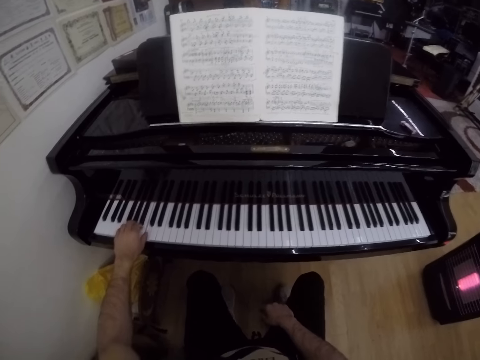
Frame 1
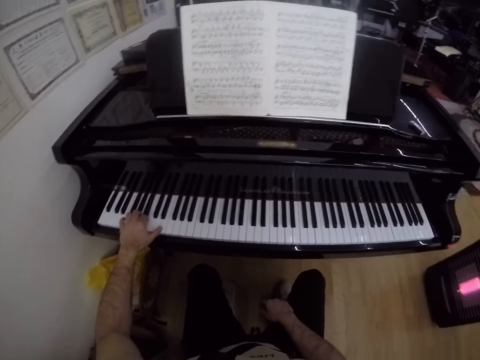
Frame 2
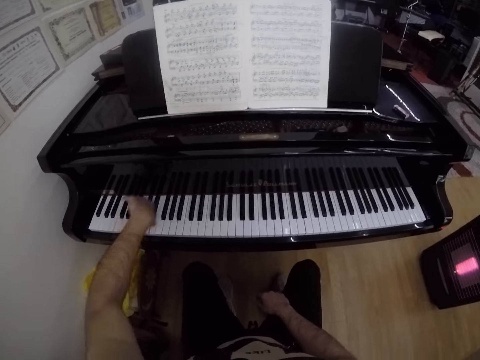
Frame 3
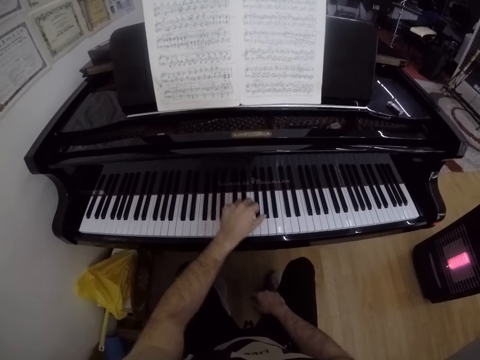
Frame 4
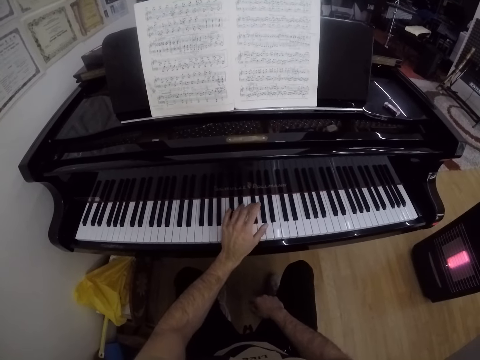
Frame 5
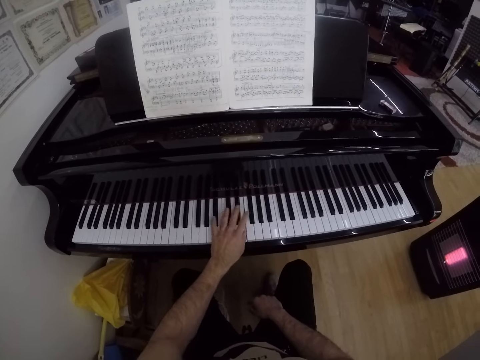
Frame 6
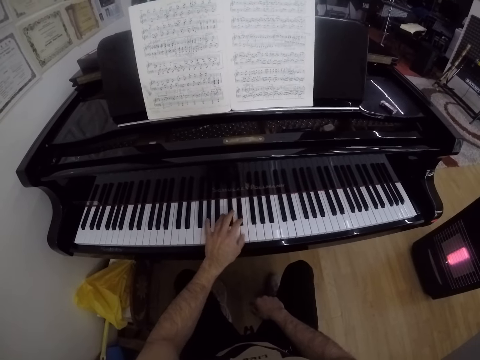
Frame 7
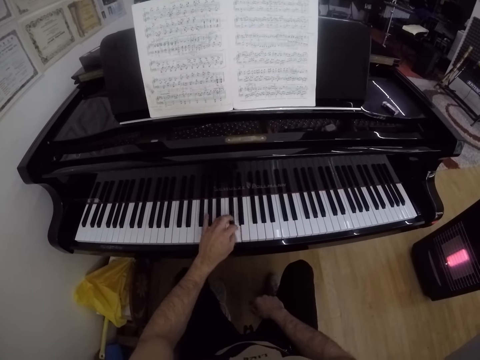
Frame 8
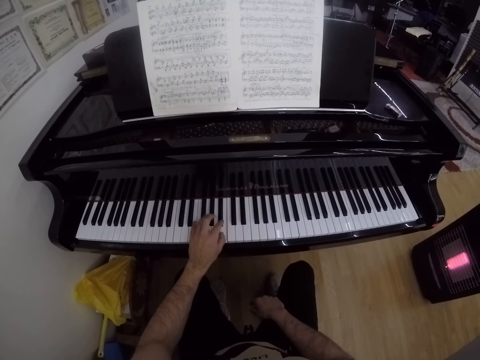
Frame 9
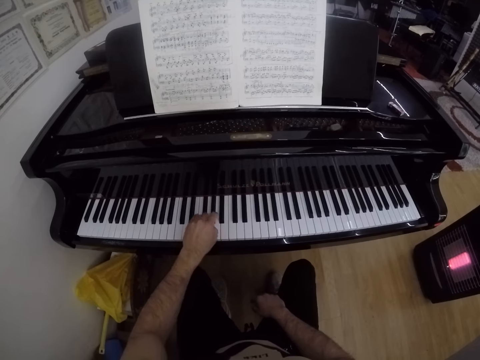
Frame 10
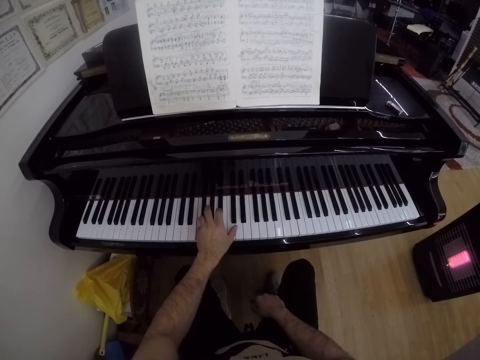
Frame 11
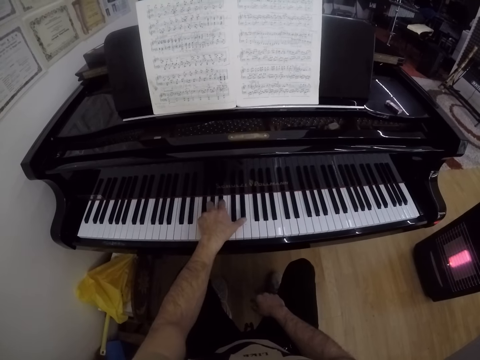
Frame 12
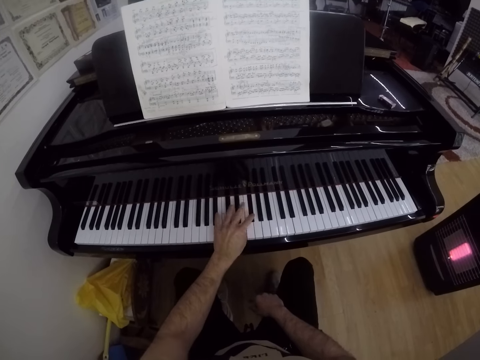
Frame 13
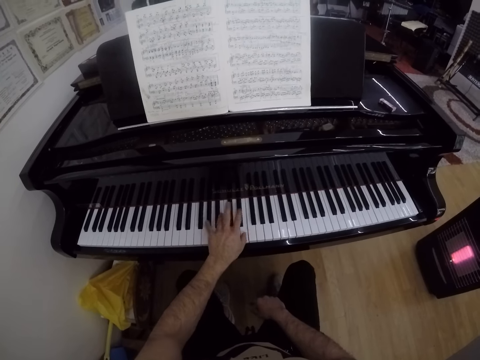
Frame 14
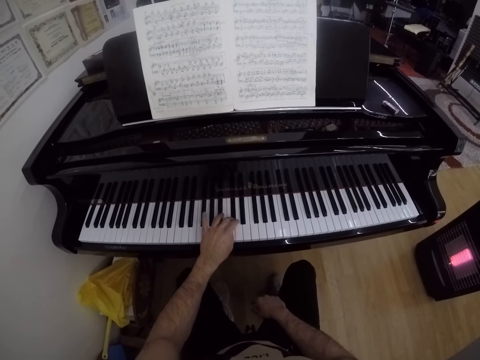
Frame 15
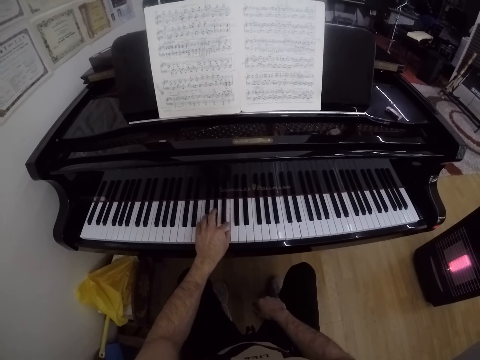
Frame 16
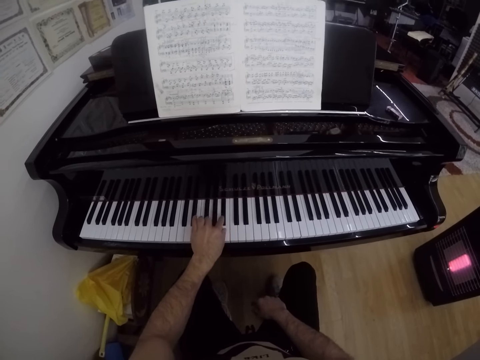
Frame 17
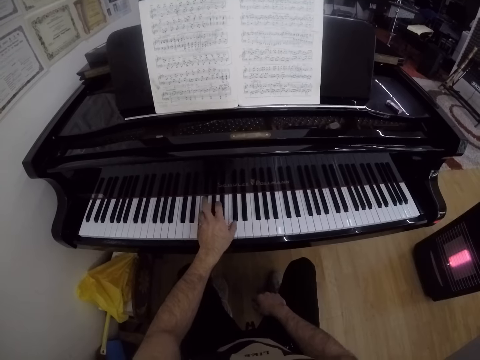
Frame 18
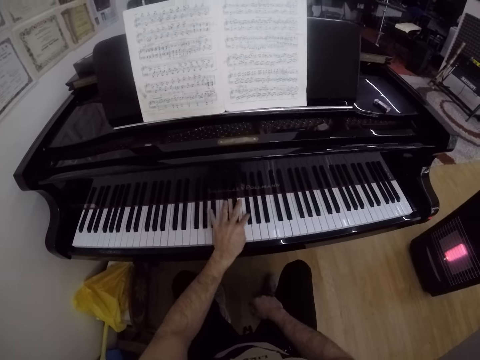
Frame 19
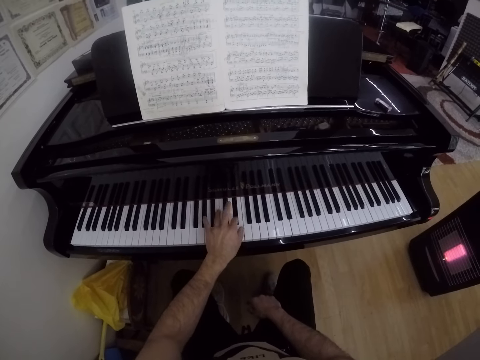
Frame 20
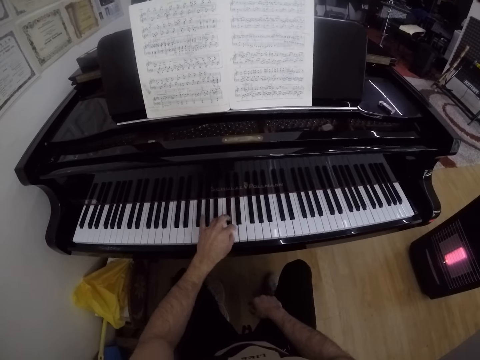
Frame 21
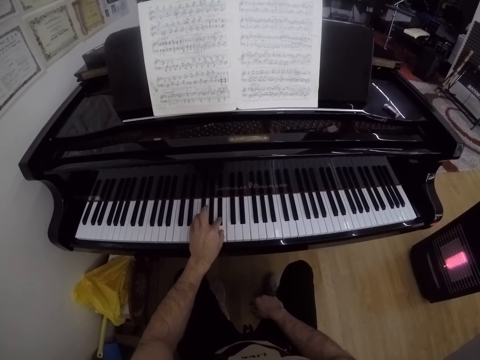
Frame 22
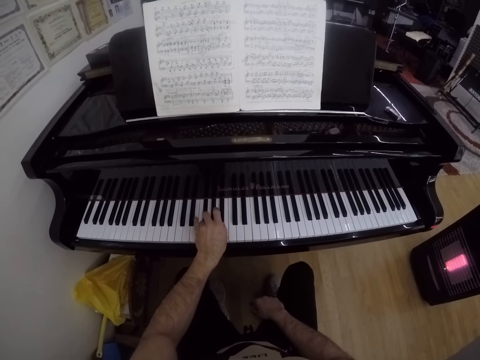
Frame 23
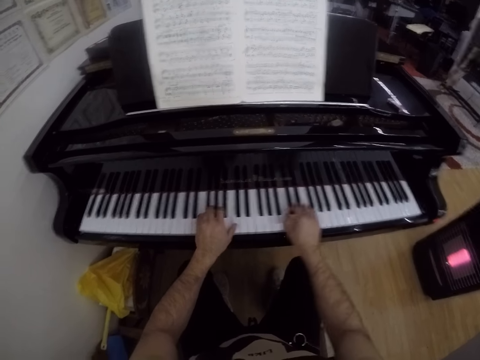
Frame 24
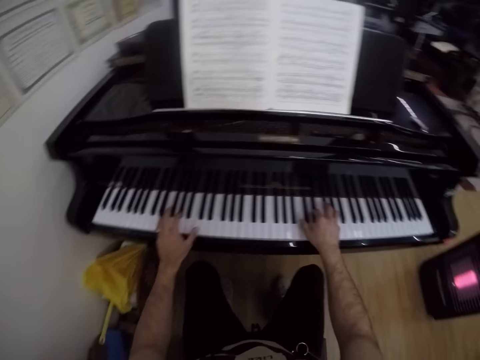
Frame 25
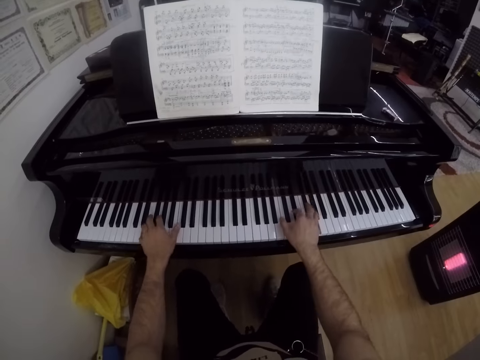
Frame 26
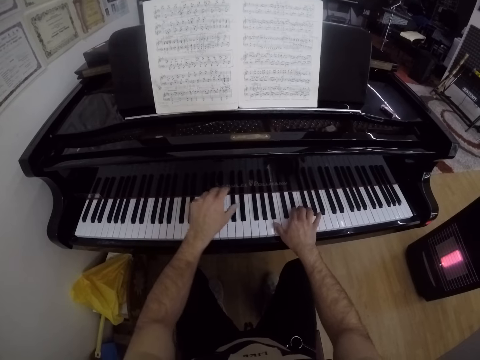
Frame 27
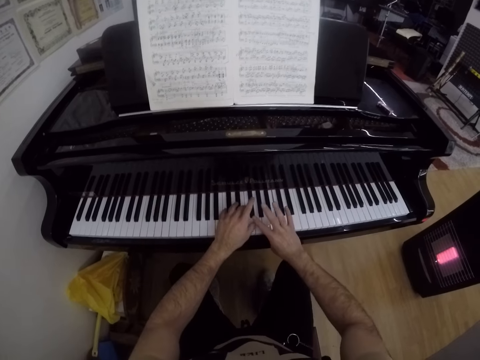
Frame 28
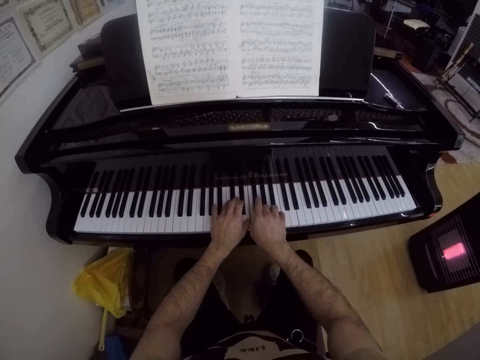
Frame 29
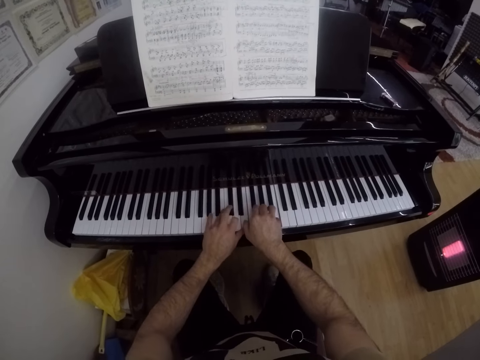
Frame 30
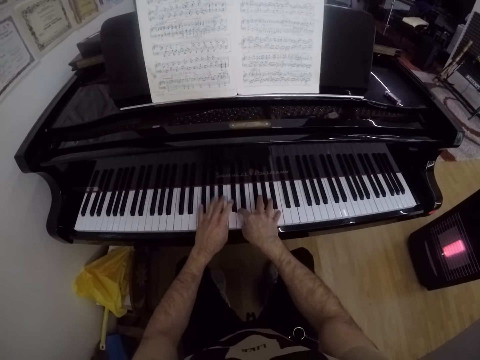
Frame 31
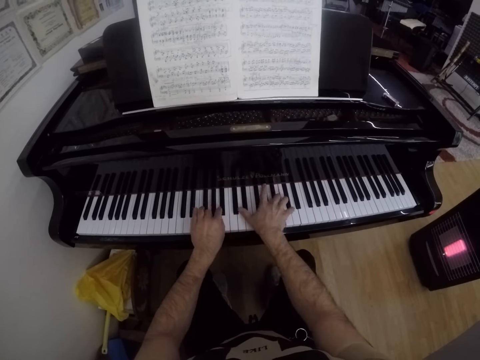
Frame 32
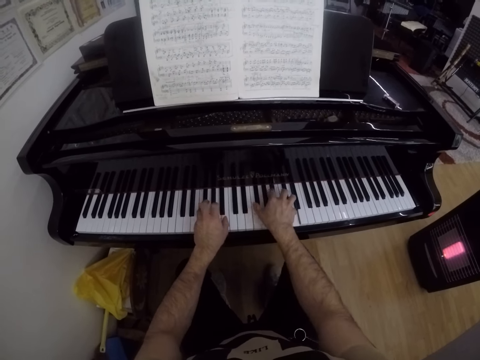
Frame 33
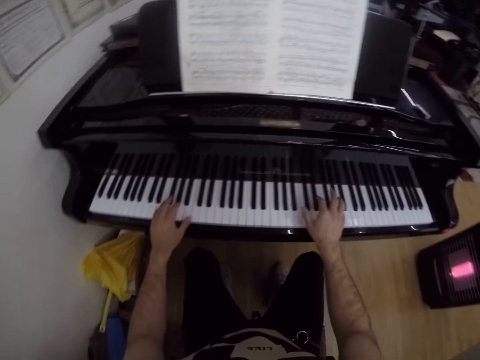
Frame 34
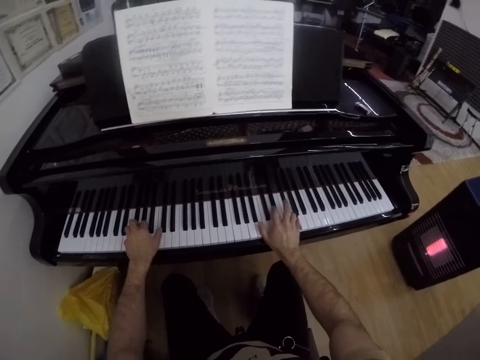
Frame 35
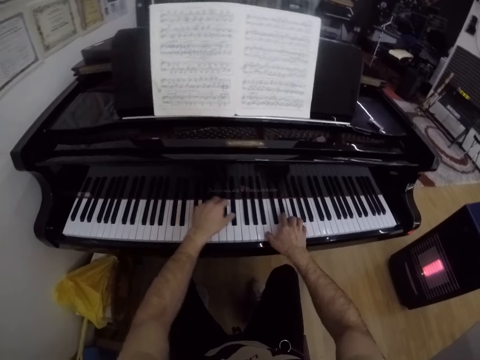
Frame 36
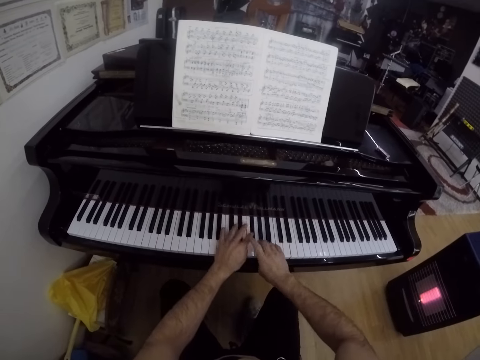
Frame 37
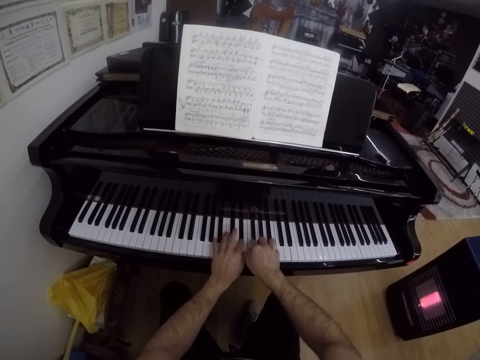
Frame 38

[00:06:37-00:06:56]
The camera wearer moves his left hand to the center of the piano. He plays the piano with his left hand. He places his right hand on the piano and plays the piano with both hands. He plays the piano with both hands closer.

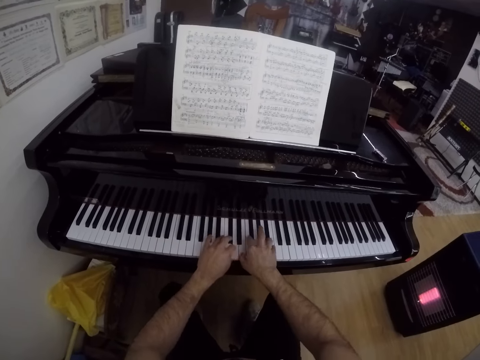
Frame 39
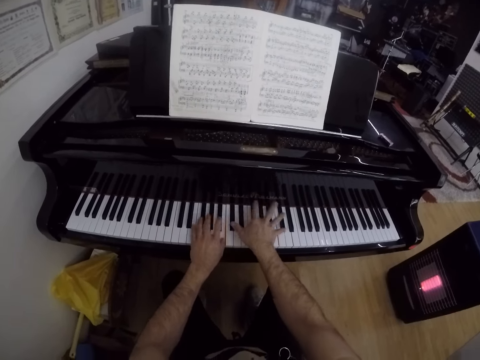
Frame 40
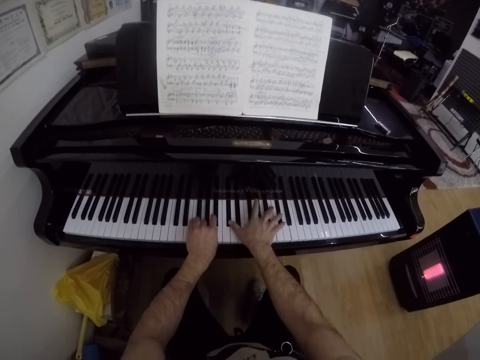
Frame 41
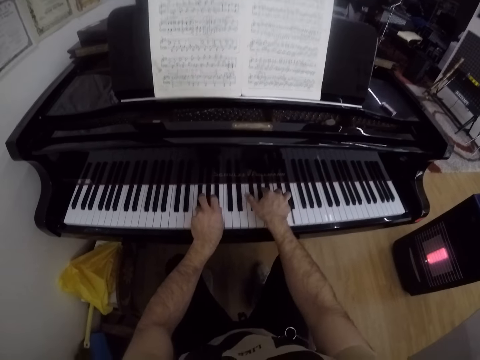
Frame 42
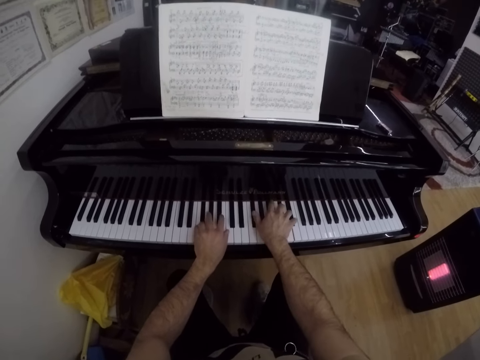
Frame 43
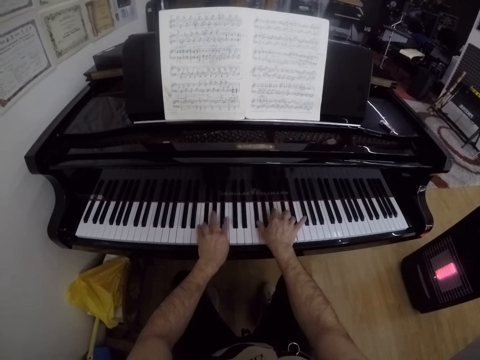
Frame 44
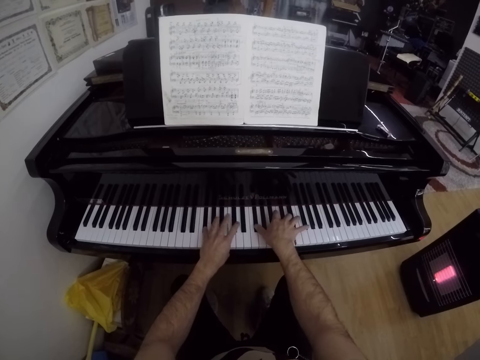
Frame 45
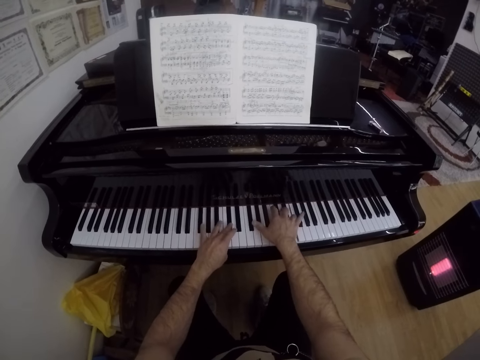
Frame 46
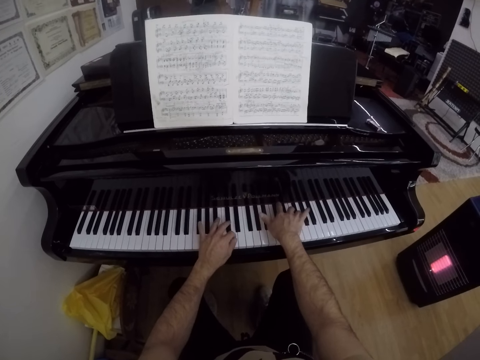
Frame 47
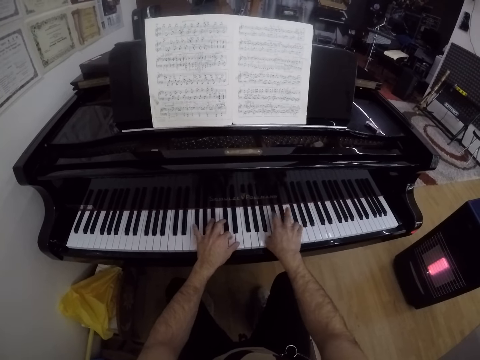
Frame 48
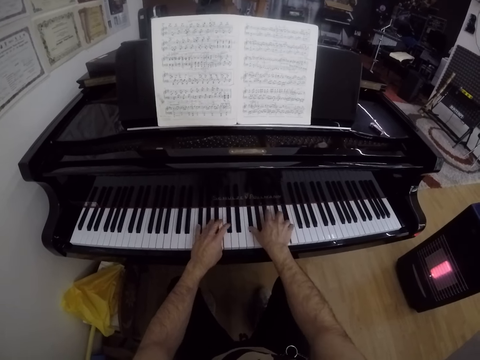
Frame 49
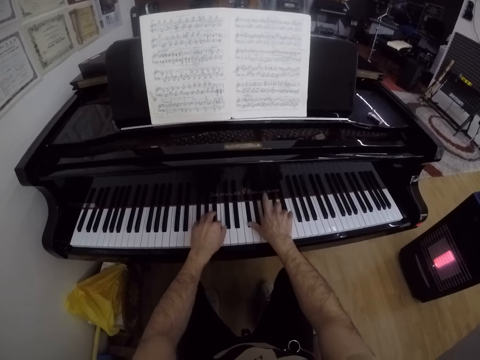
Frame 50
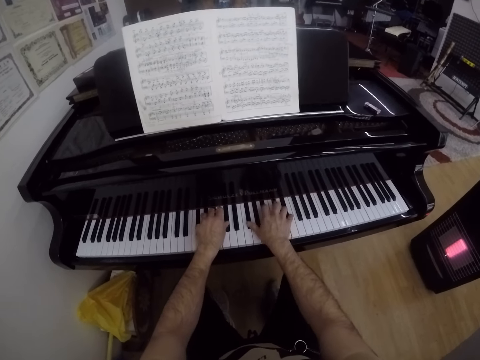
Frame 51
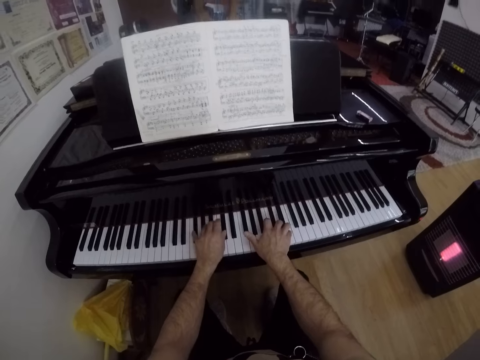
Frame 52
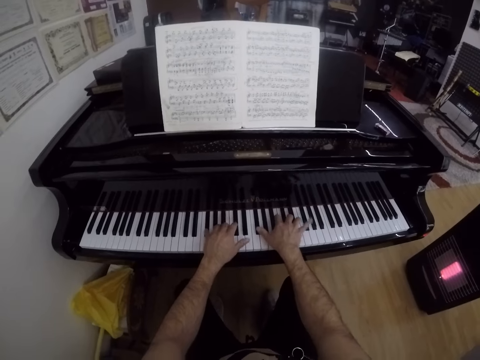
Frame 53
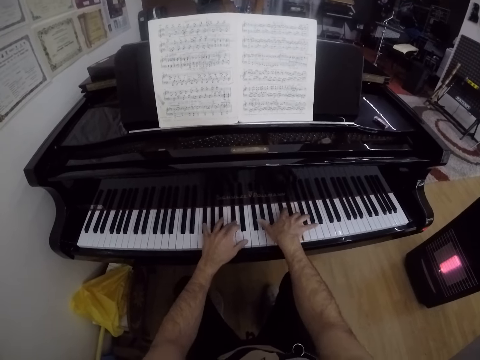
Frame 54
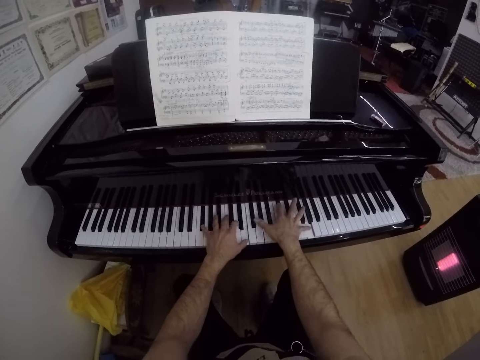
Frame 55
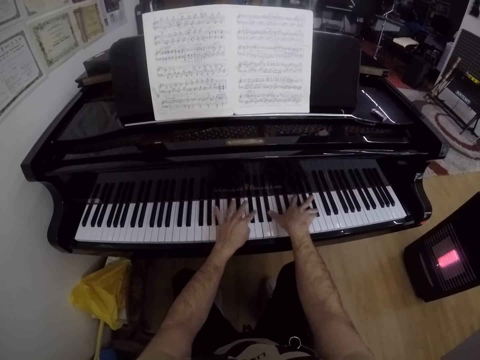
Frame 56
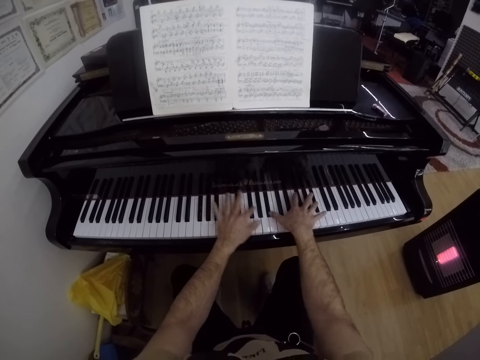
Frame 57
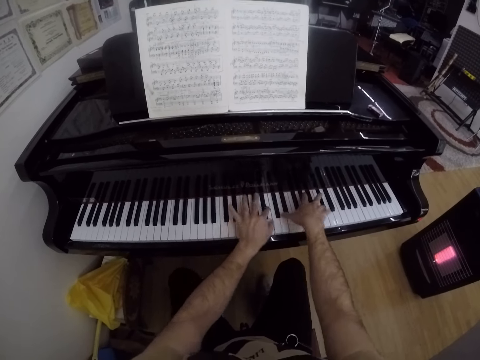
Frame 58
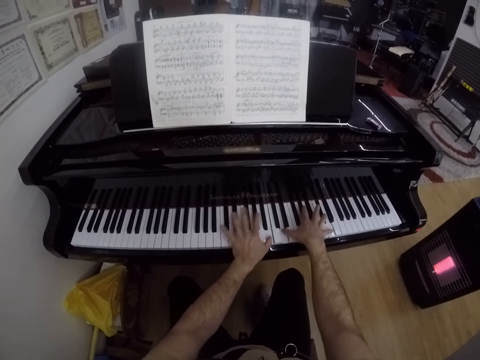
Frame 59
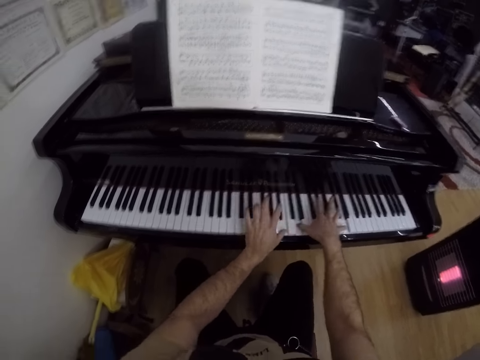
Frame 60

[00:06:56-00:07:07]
The camera wearer plays the piano faster with both hands.
